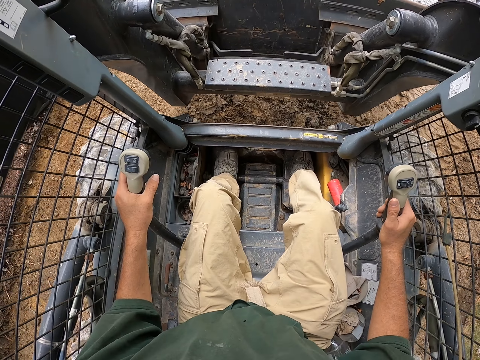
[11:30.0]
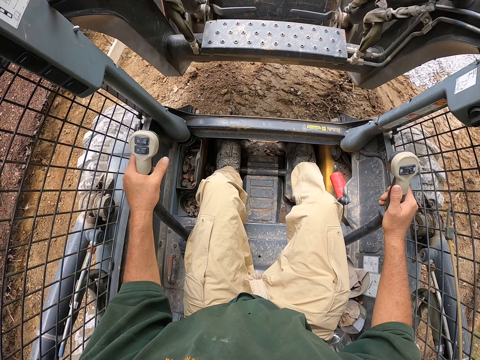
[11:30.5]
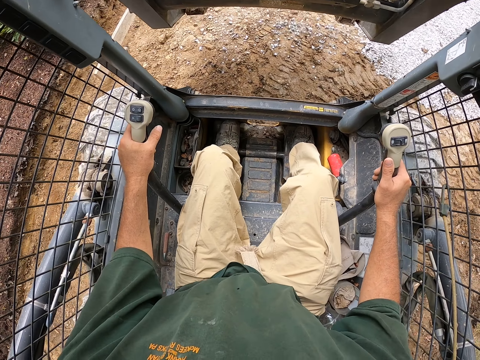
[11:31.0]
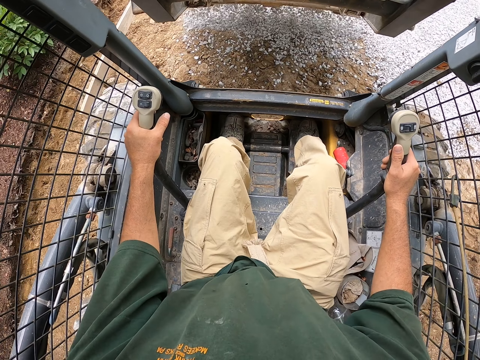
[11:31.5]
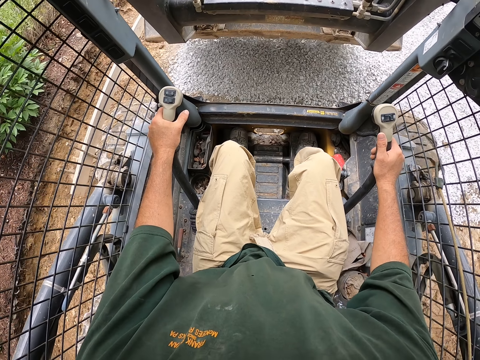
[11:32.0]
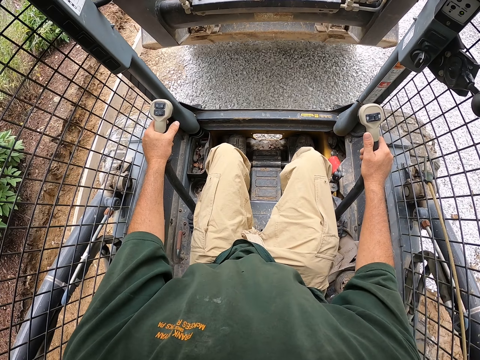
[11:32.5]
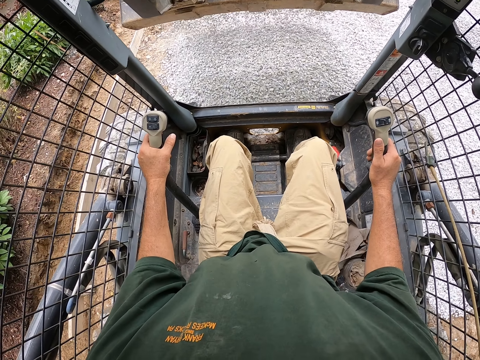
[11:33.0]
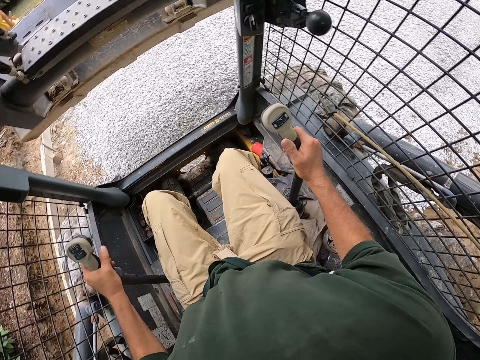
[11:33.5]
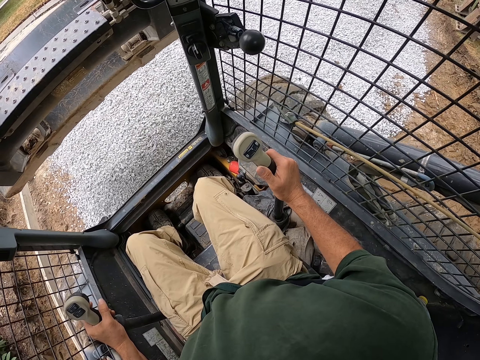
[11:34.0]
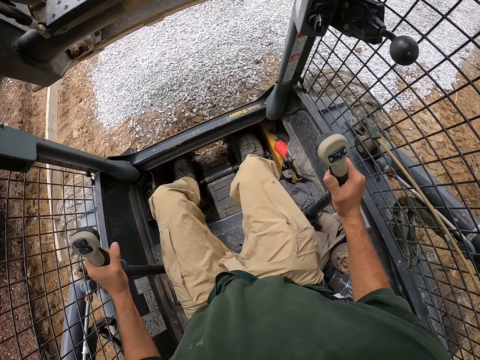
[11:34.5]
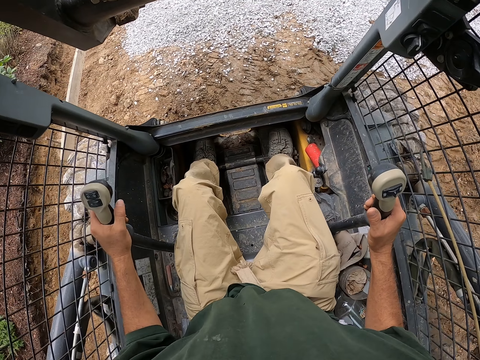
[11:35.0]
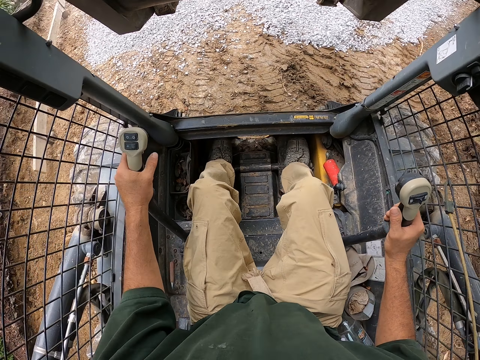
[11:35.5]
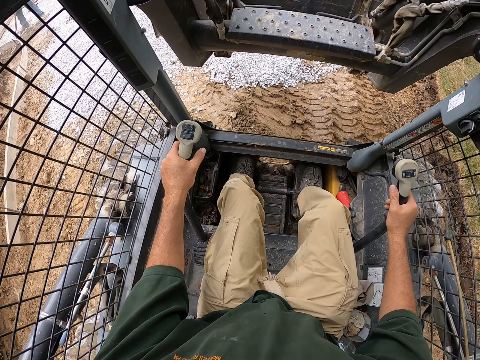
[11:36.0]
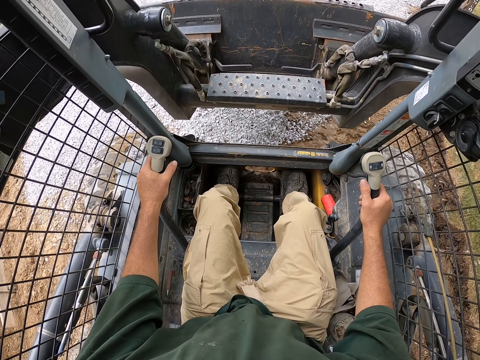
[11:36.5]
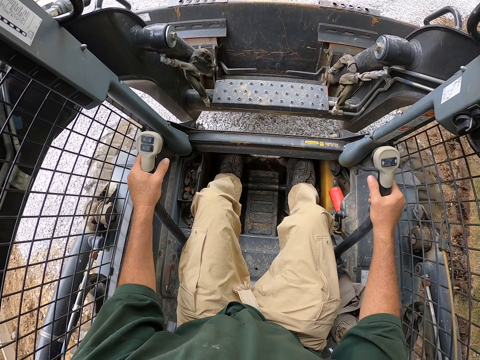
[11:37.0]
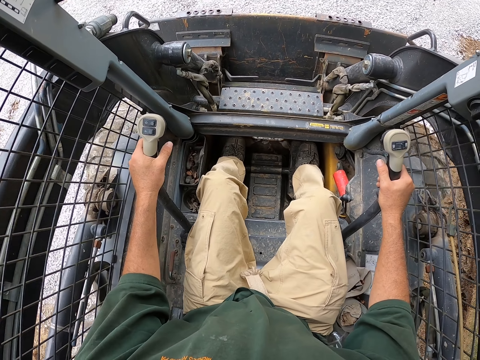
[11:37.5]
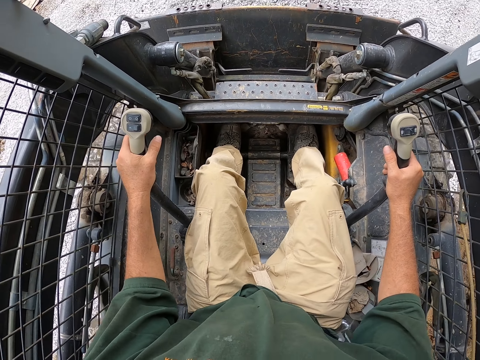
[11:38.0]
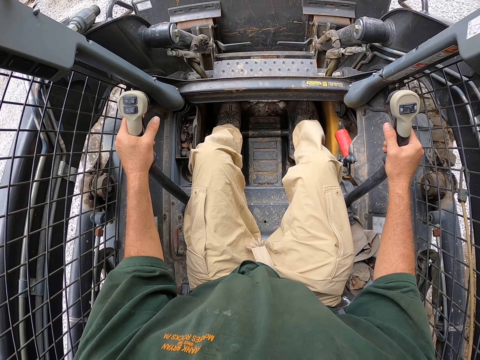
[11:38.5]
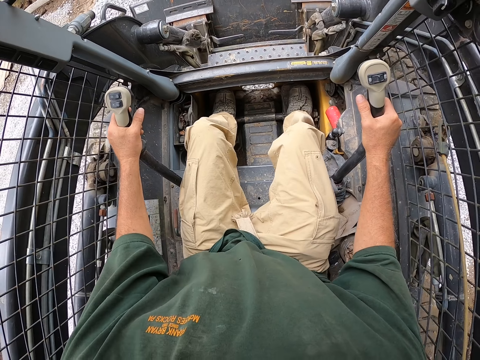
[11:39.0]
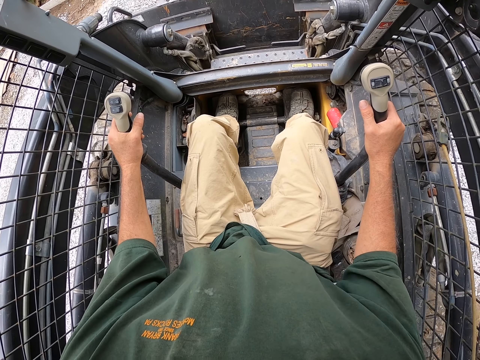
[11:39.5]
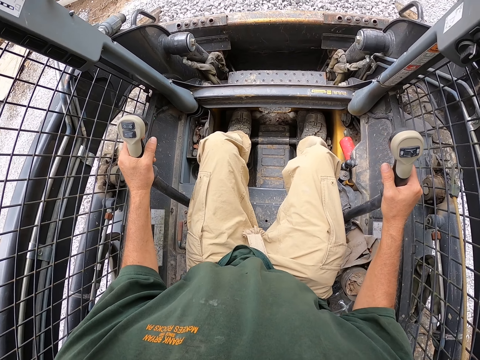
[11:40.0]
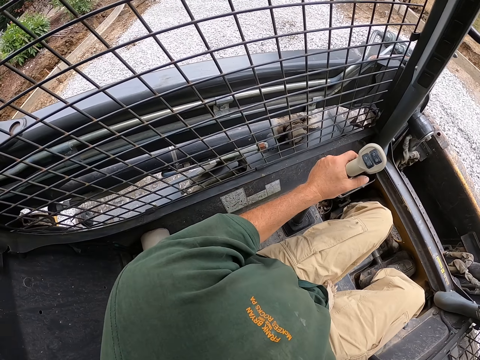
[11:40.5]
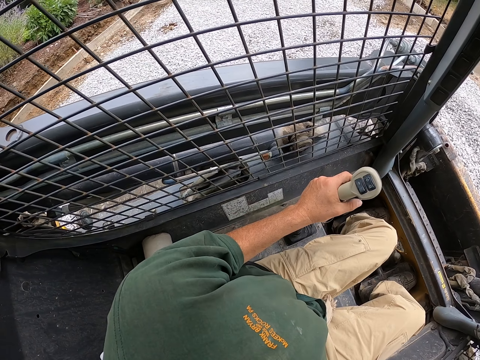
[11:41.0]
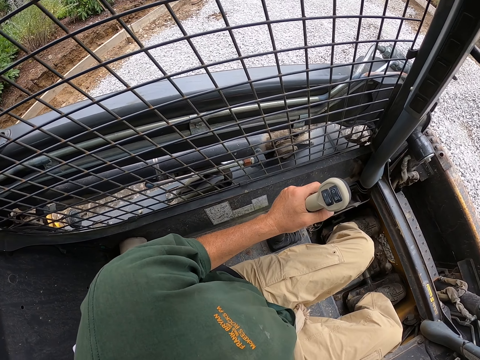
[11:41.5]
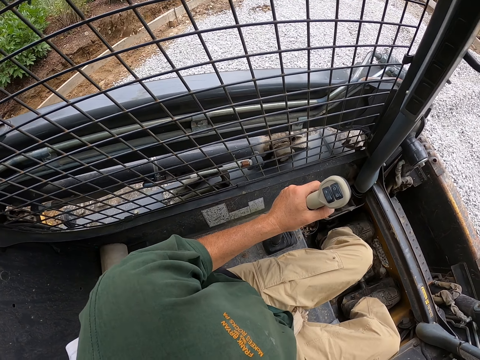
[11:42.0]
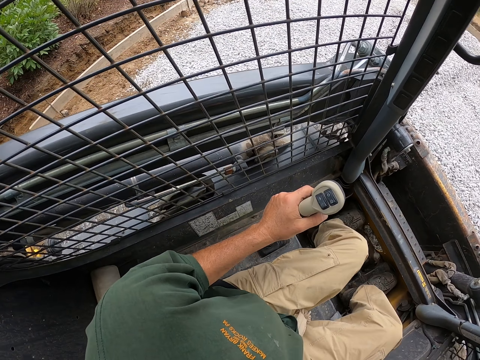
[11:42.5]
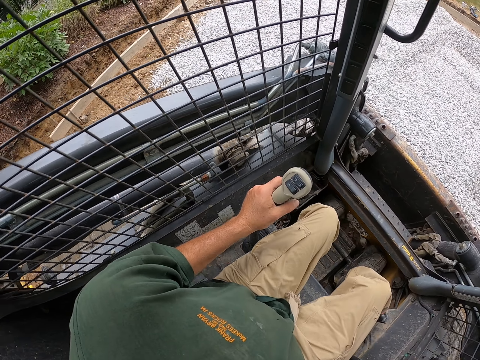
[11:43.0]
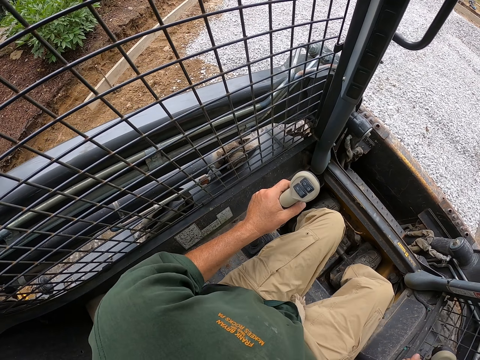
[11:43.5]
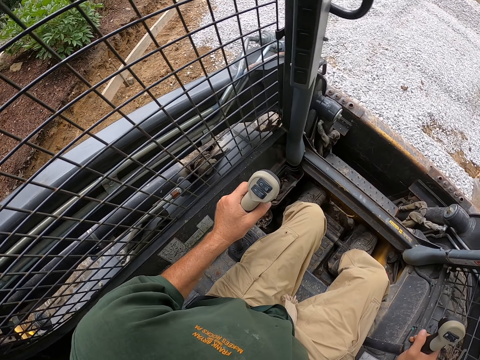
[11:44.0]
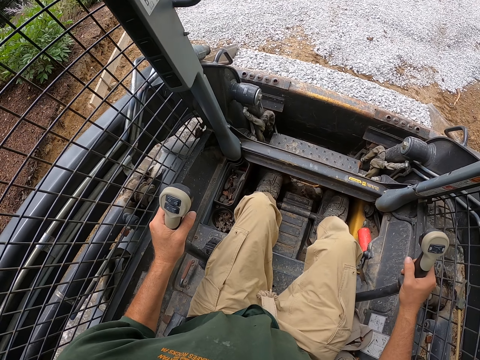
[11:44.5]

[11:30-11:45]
The camera wearer lifts the loader. He pours the stones. He turns his head. He reverses the backhoe. He picks the stones. He reverses the backhoe.

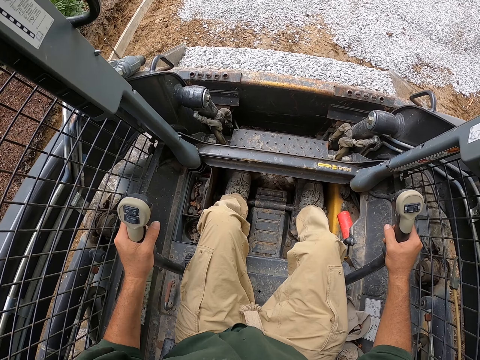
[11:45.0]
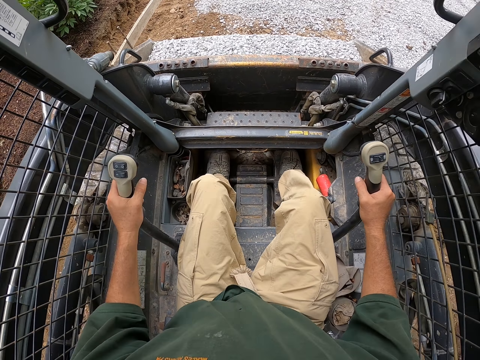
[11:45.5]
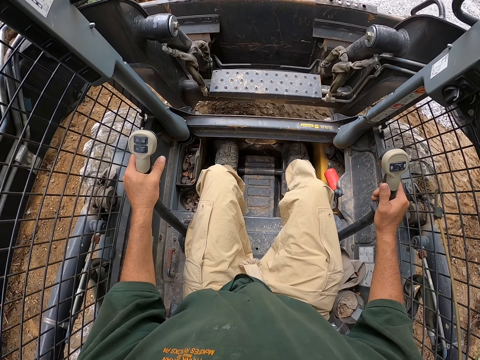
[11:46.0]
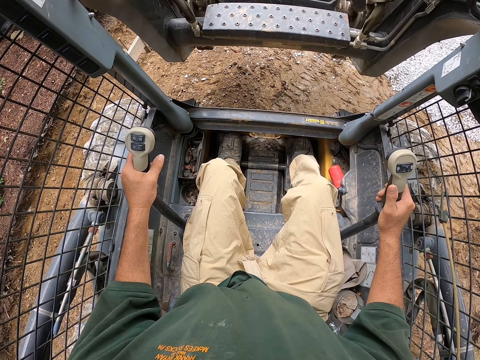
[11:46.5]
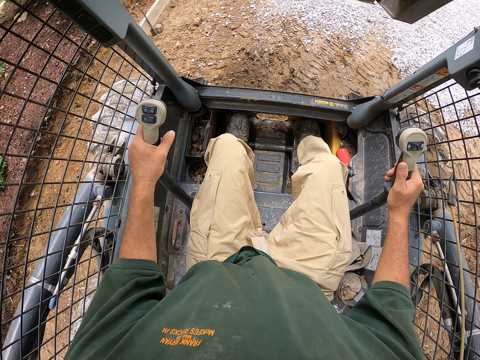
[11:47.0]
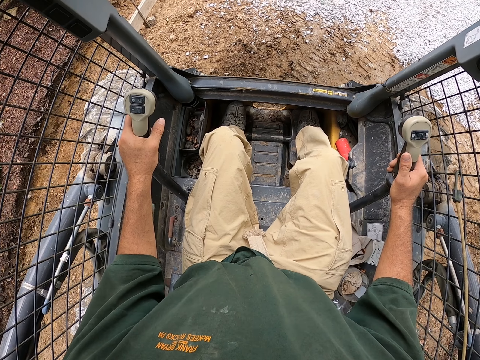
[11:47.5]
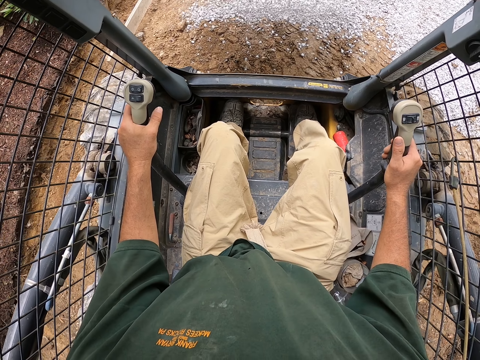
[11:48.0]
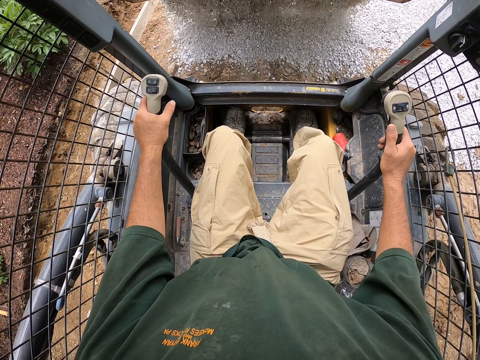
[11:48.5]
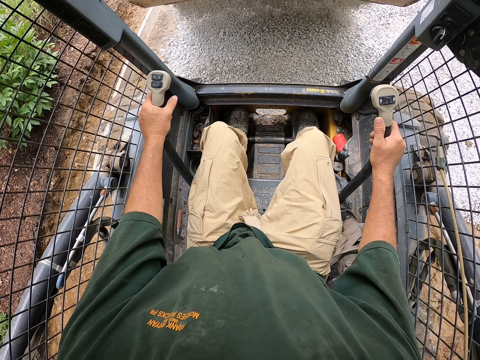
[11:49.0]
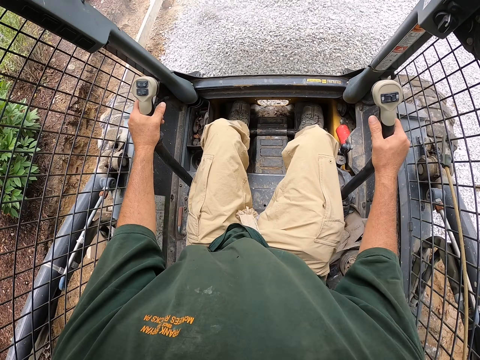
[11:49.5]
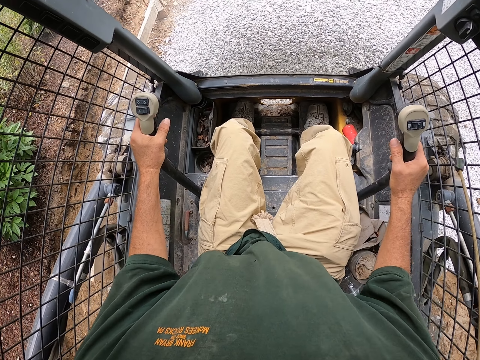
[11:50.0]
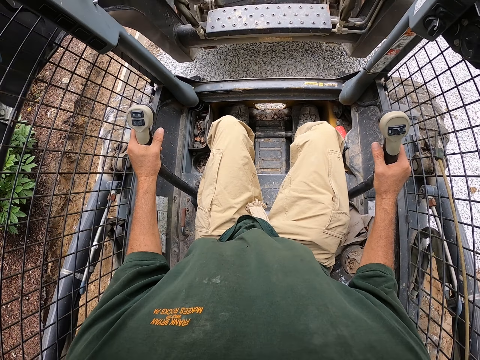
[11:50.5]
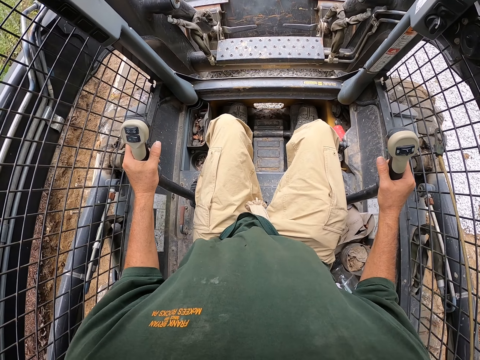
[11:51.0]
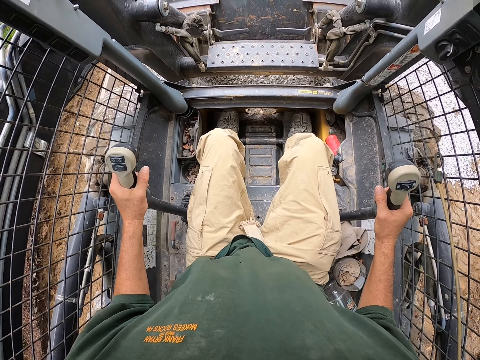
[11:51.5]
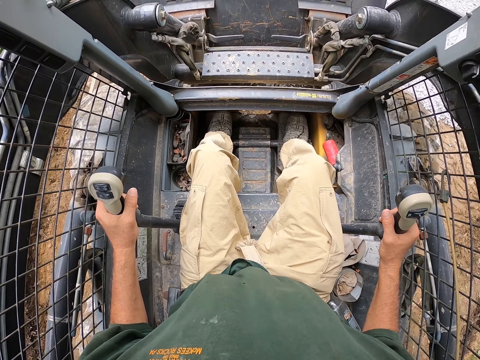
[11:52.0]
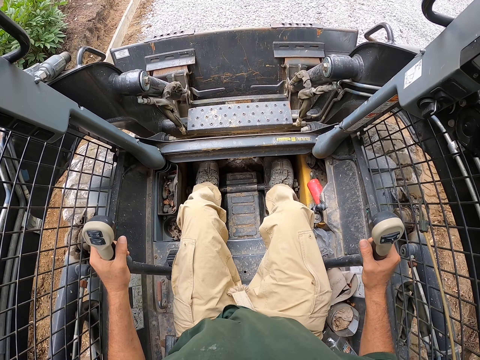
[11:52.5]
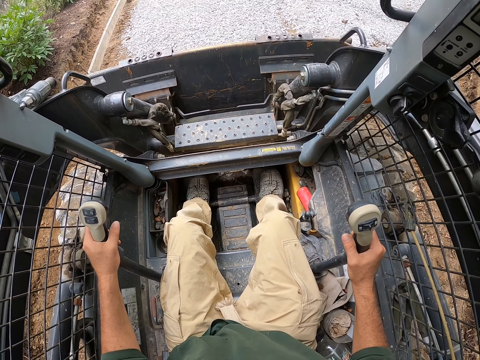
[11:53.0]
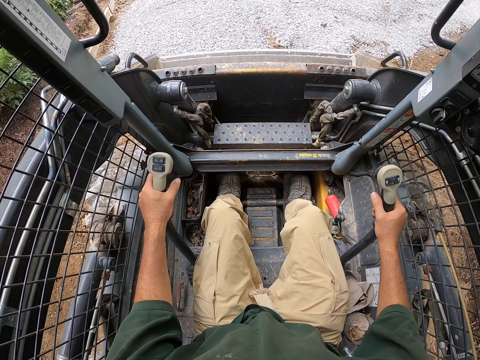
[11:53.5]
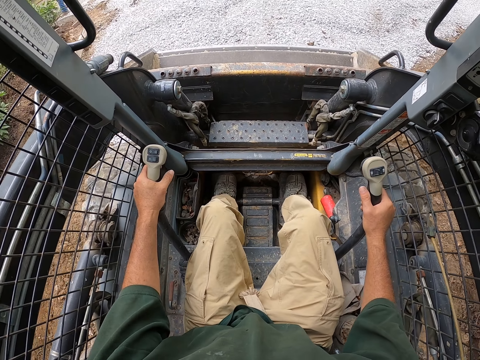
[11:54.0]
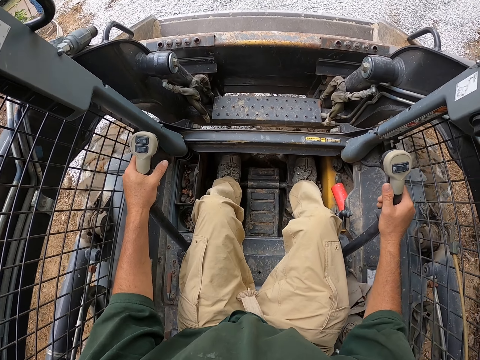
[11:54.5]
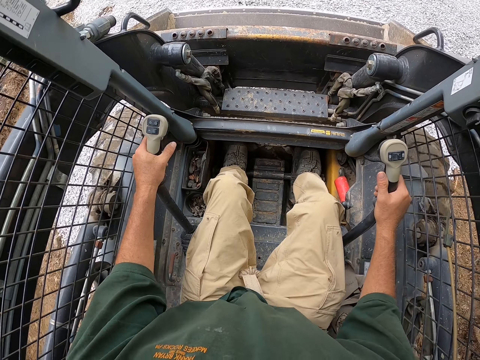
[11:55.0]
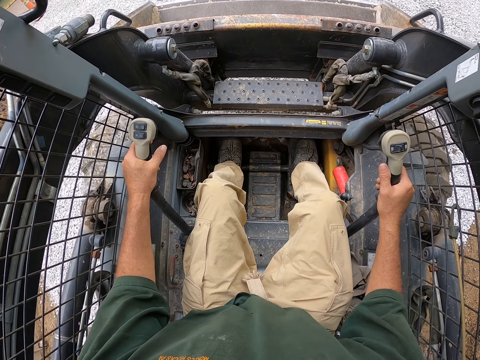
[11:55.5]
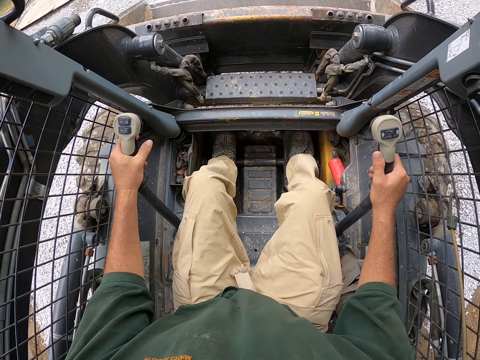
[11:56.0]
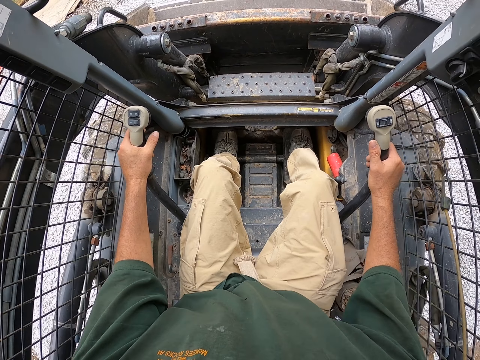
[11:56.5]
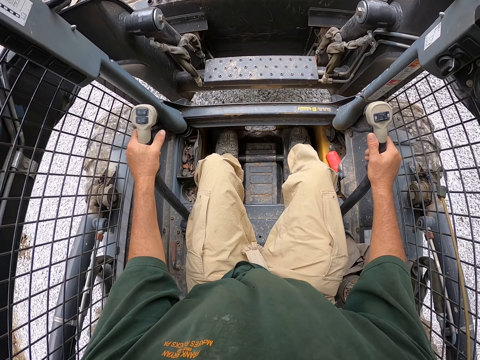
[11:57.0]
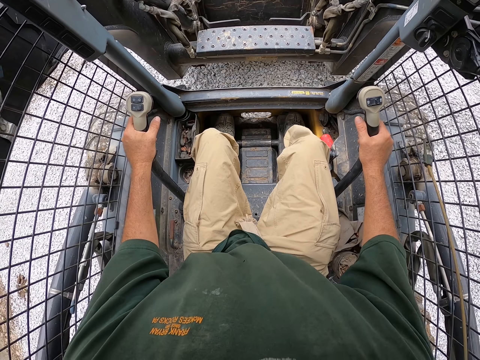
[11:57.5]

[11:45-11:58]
The camera wearer lifts the loader. They pour the stones. They spread the stones. They drive the backhoe.
